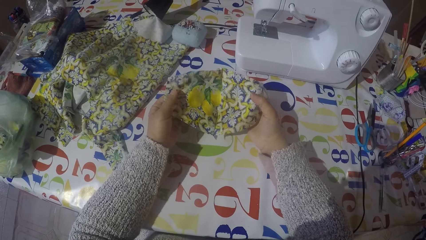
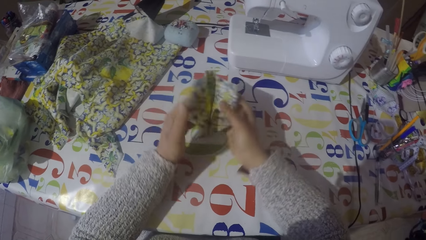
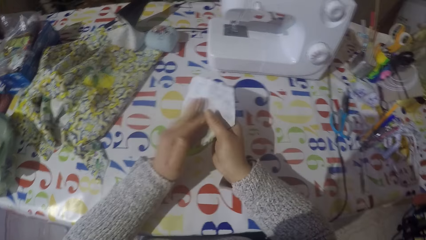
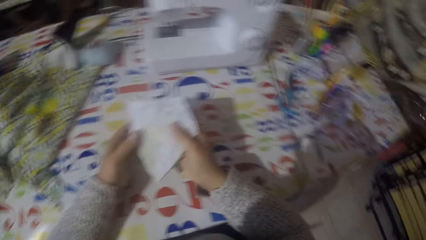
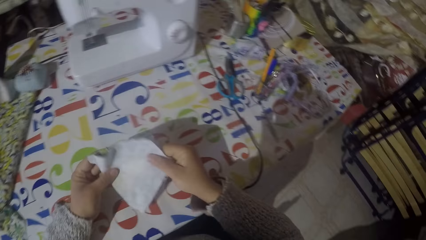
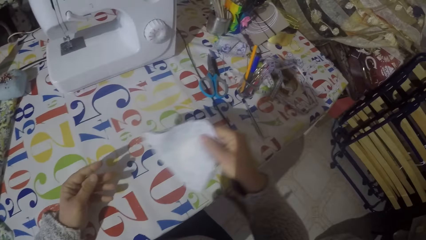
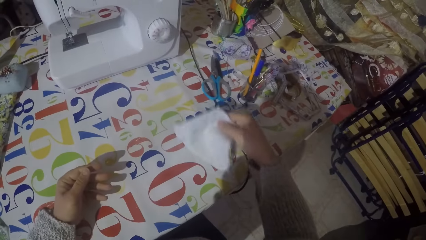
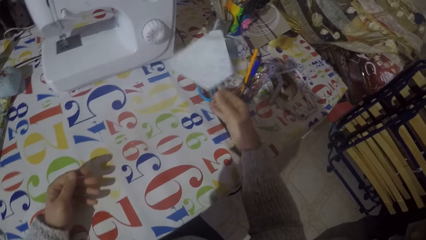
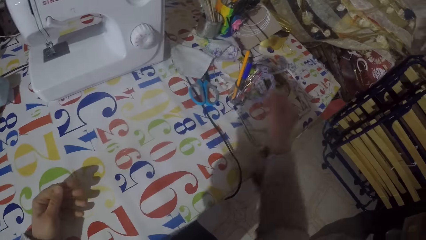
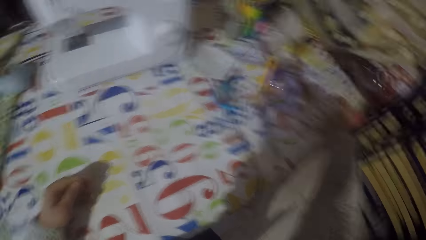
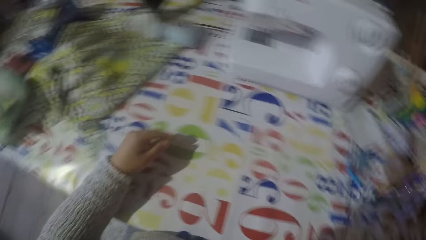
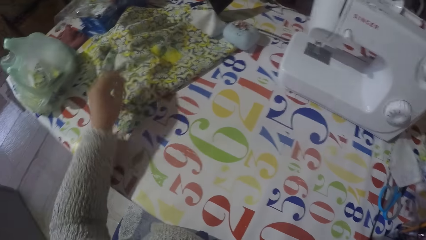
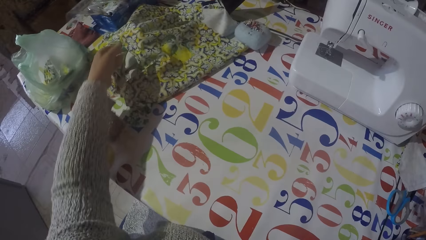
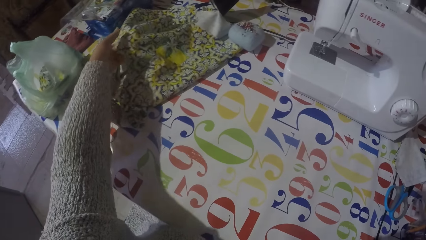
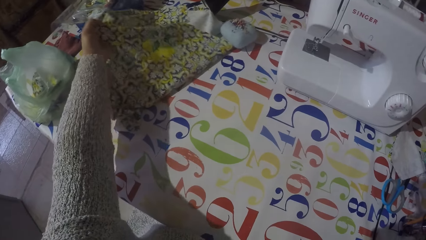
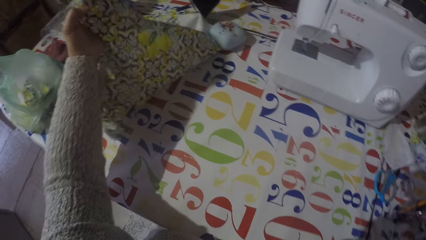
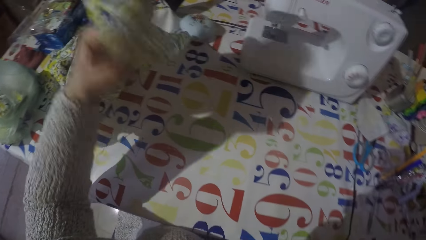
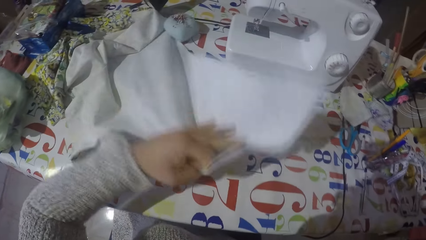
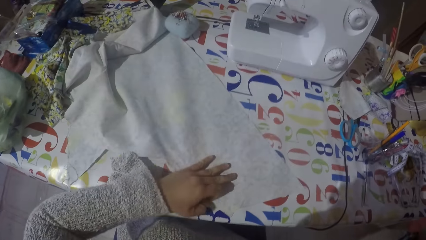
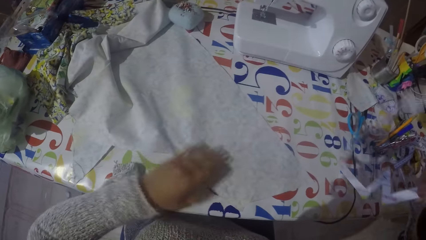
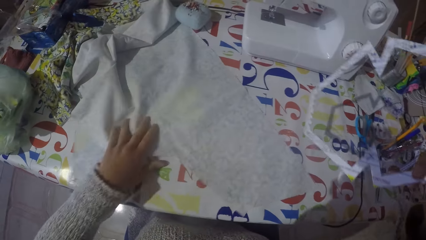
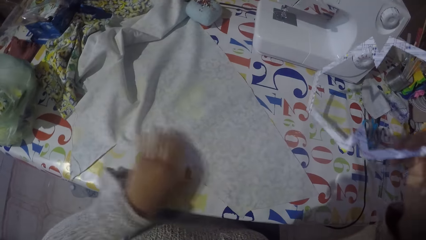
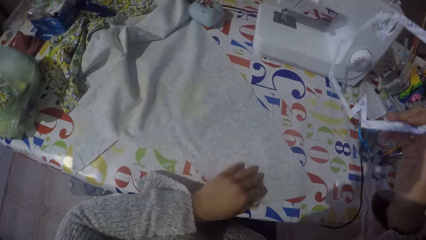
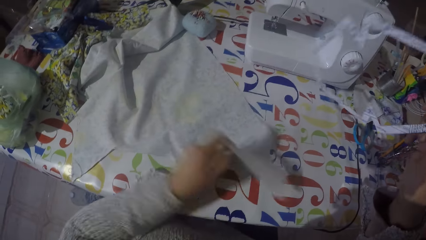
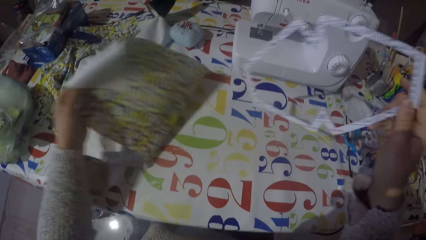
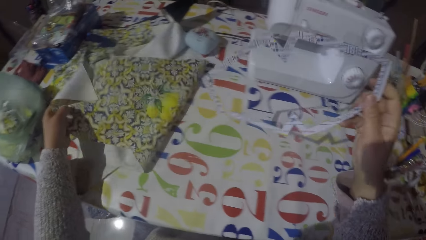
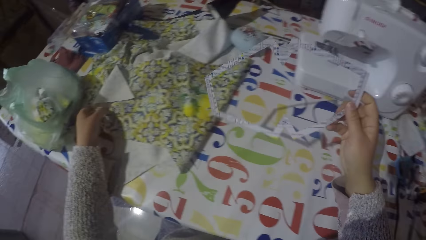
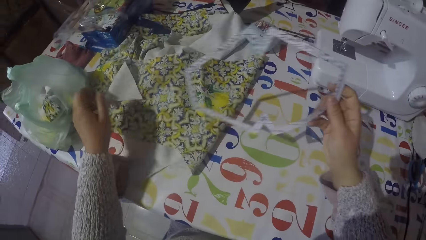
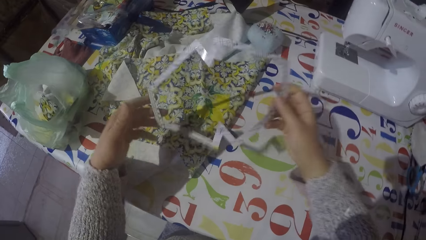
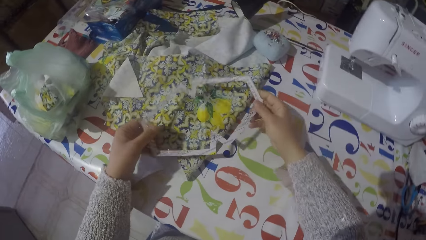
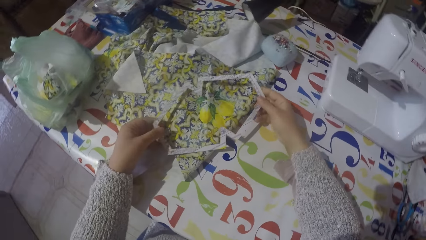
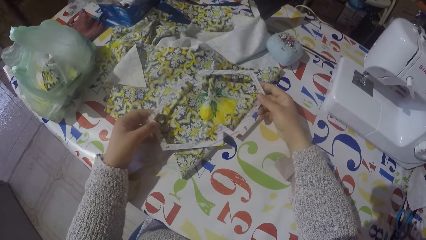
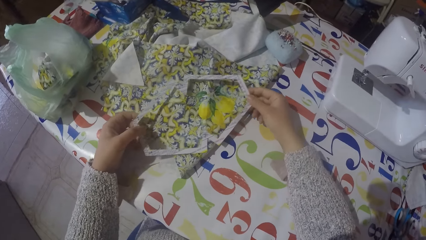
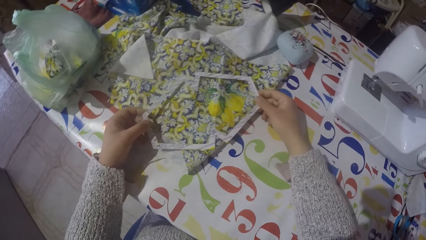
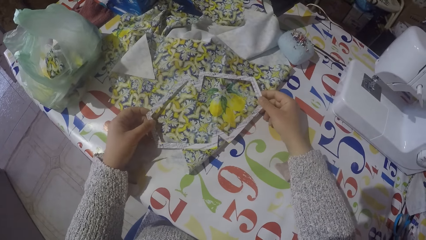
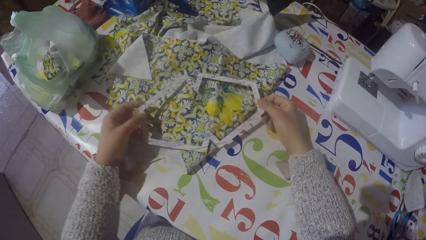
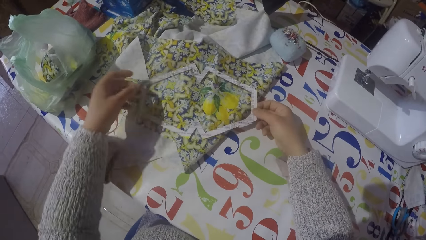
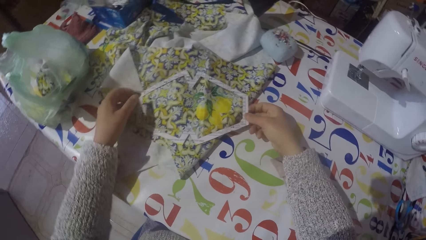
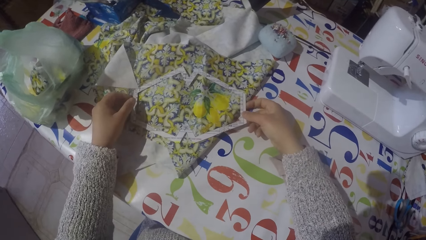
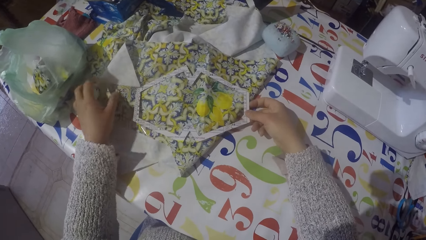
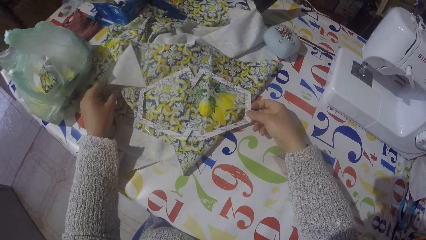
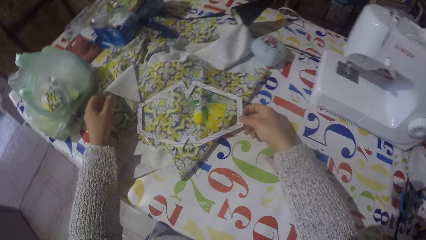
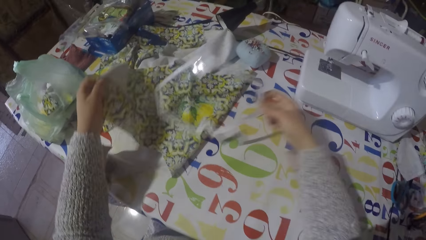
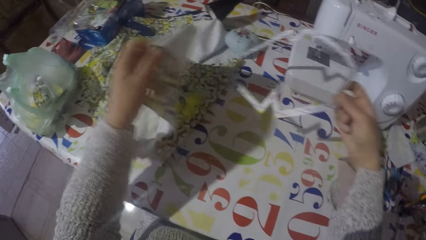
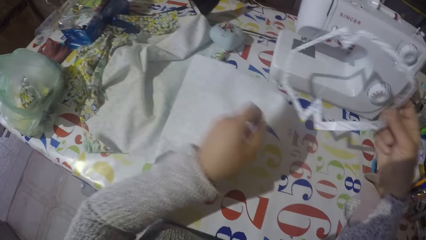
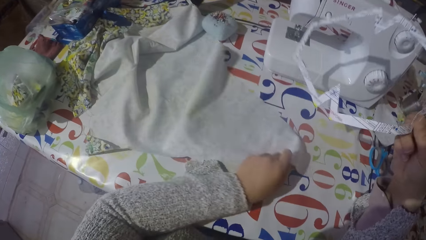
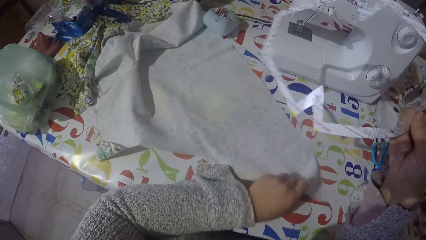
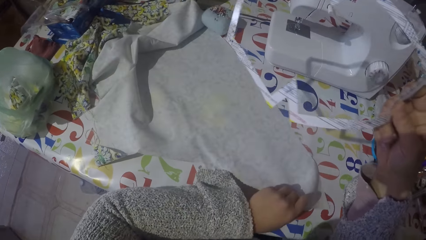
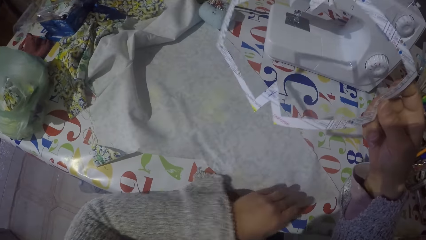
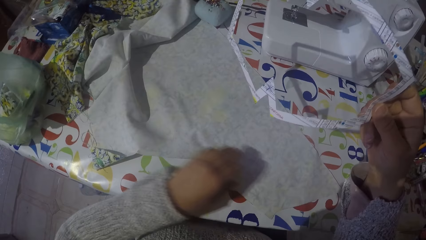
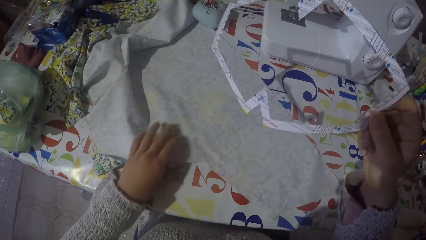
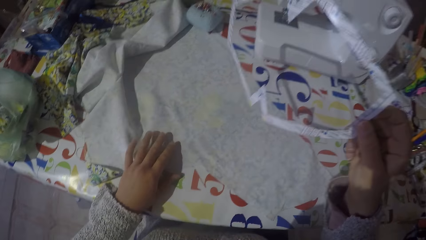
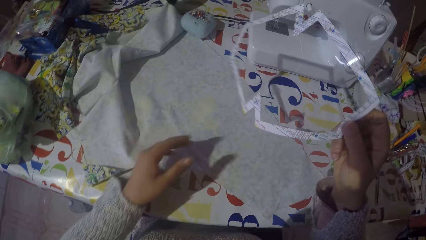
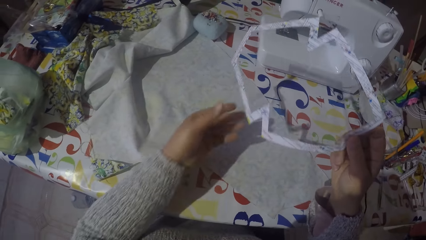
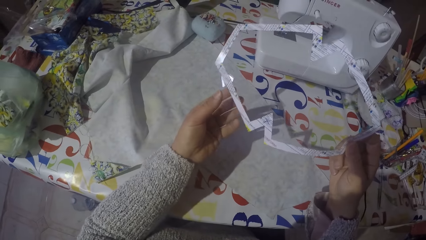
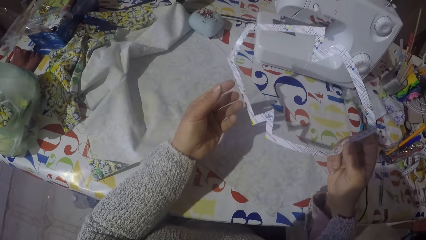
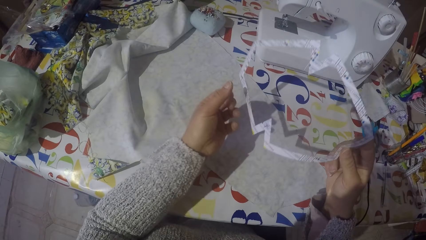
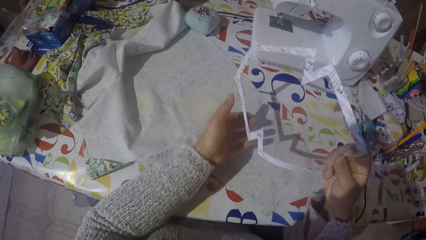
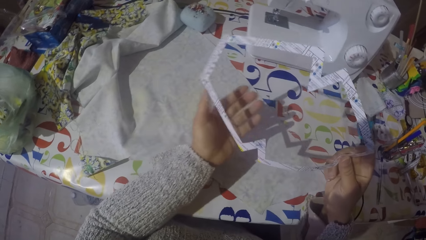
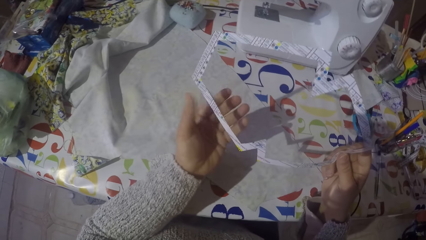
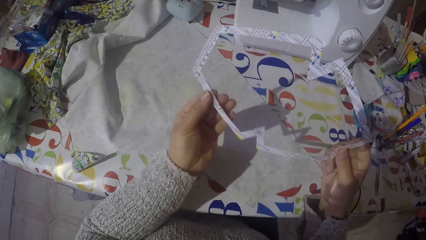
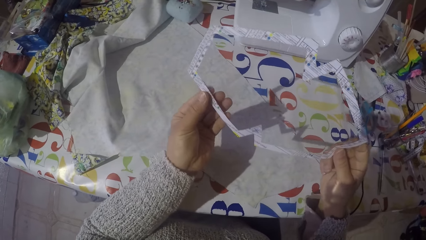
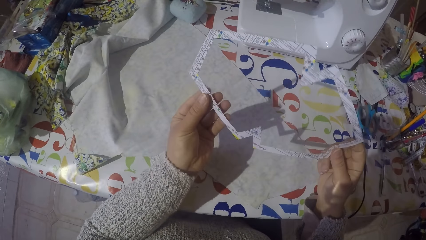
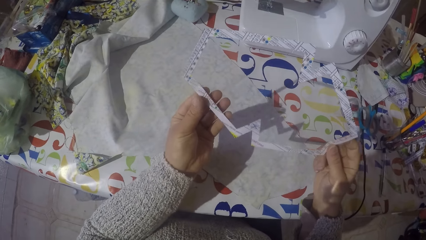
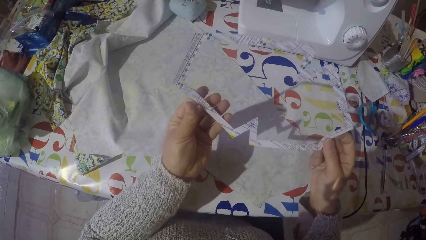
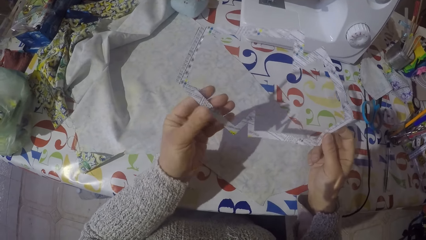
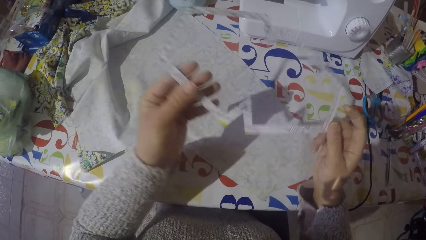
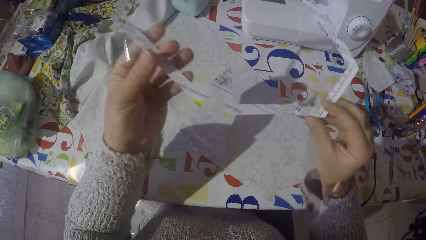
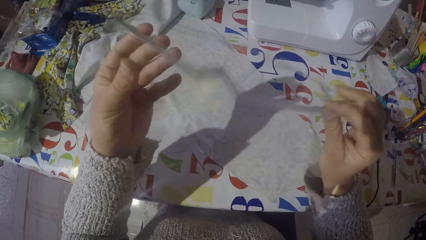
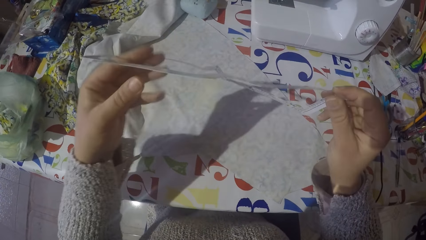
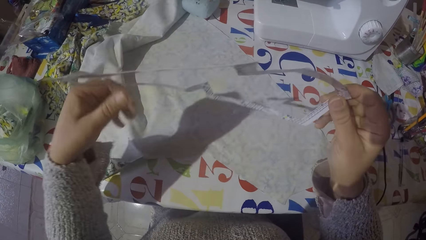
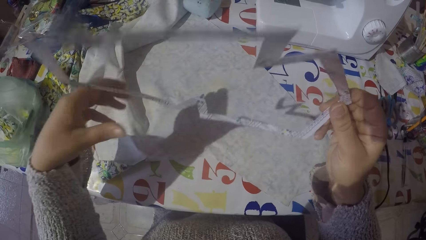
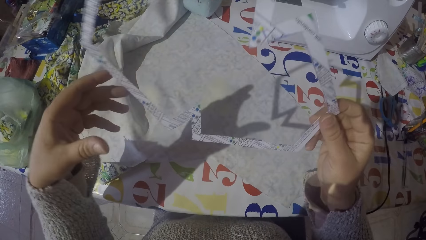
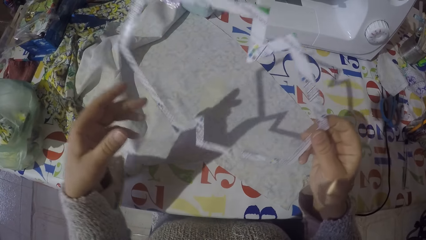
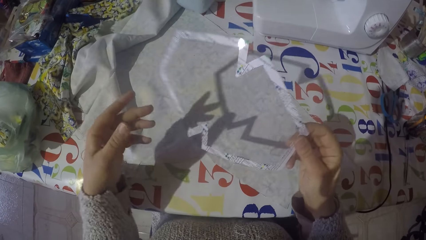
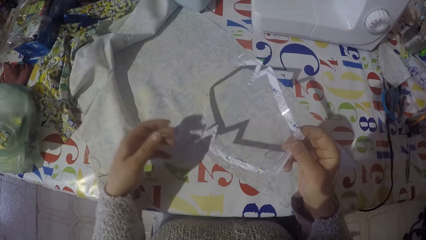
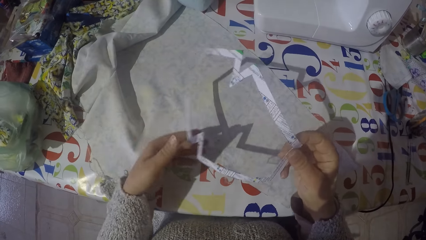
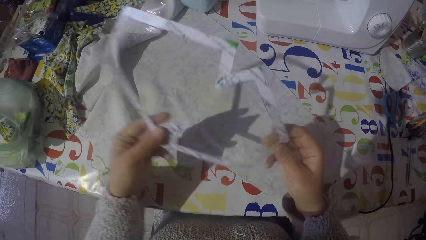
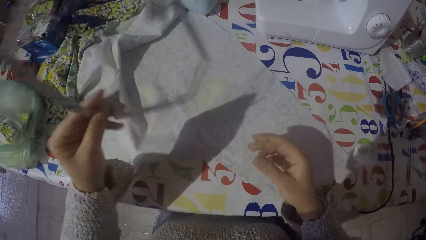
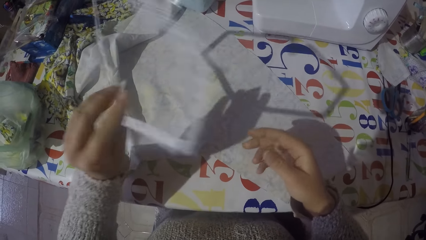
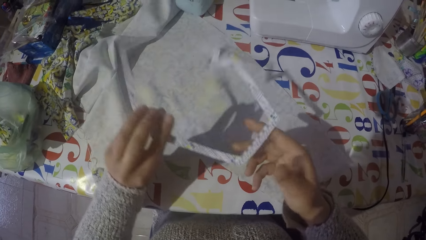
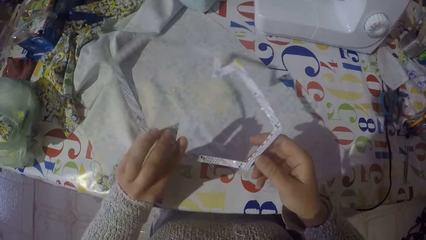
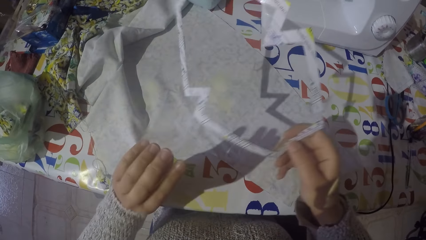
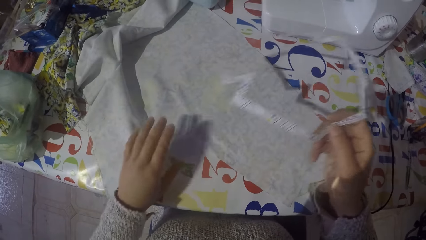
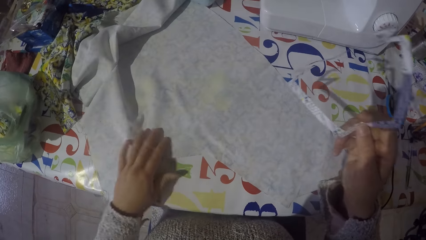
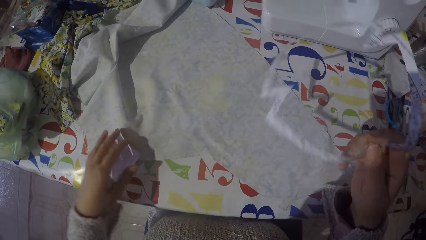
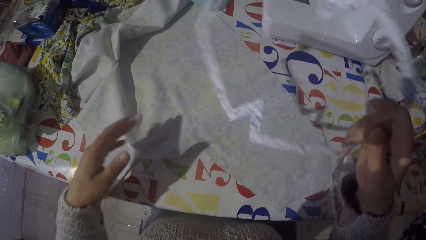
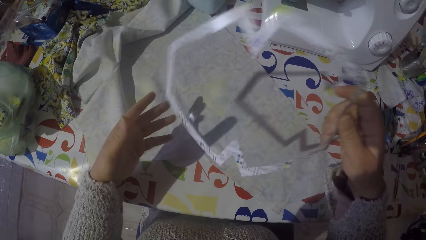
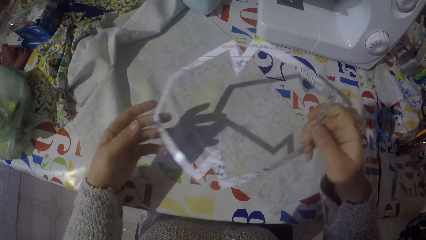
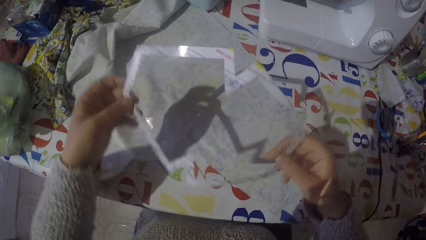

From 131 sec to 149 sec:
The camera wearer folds the piece of cloth or face mask. He puts the piece of cloth on the table. He throws the face mask on the table. He picks up a piece of cloth or material from the table. He unfolds the material. He holds the paper mold with his right hand. He folds the piece of cloth on the table. He puts the paper mold on the piece of cloth. He unfolds the piece of cloth on the table. He holds the paper mold with his hands. He turns the paper mold. He holds the paper mold with his hands. He turns the paper mold.
